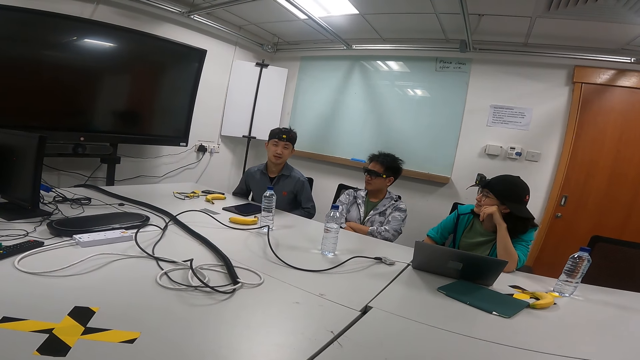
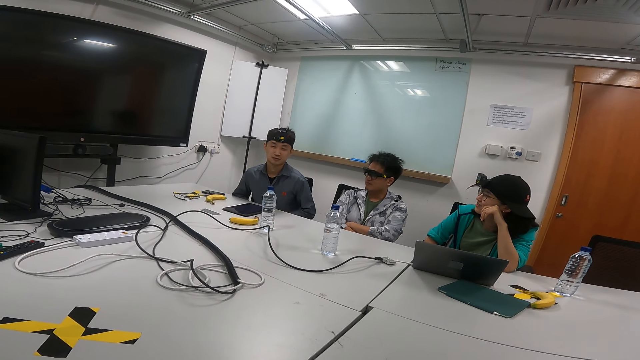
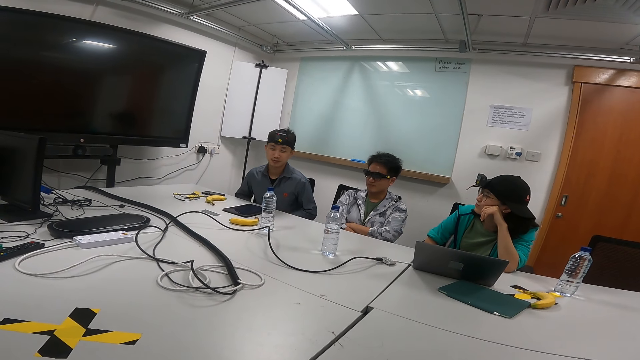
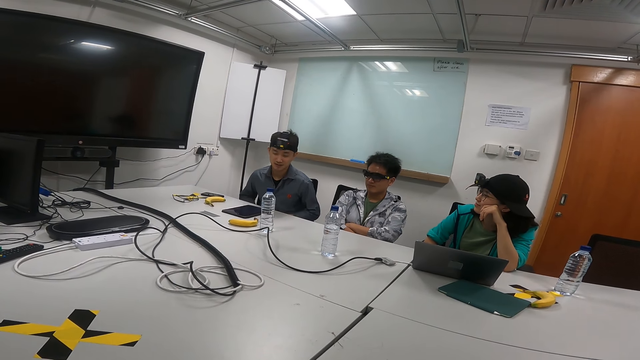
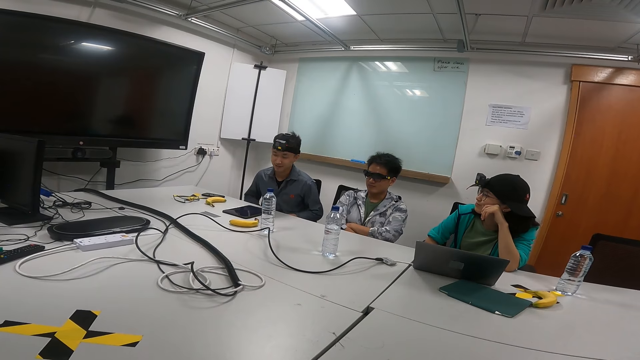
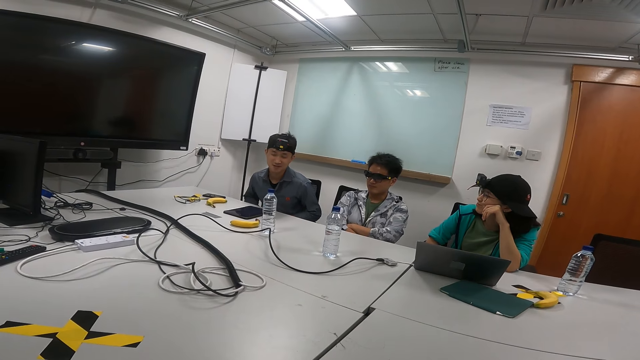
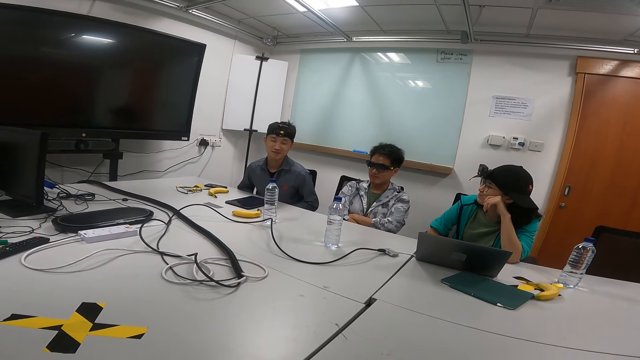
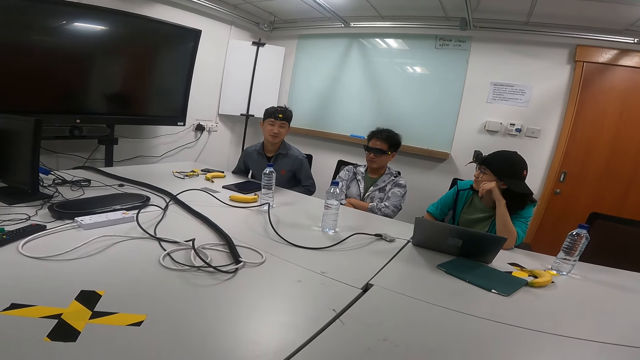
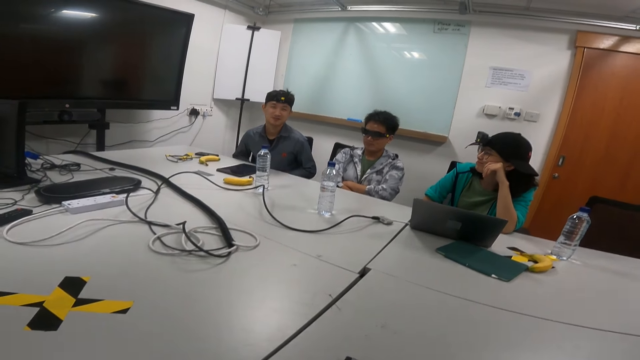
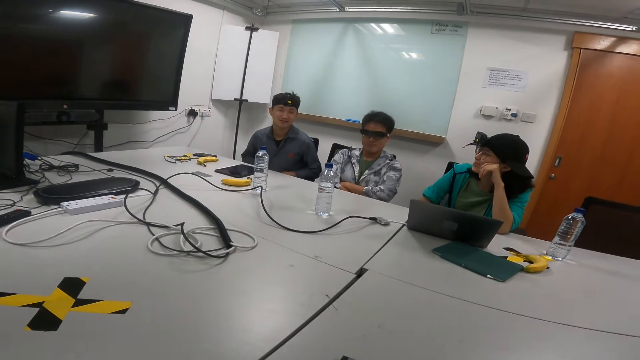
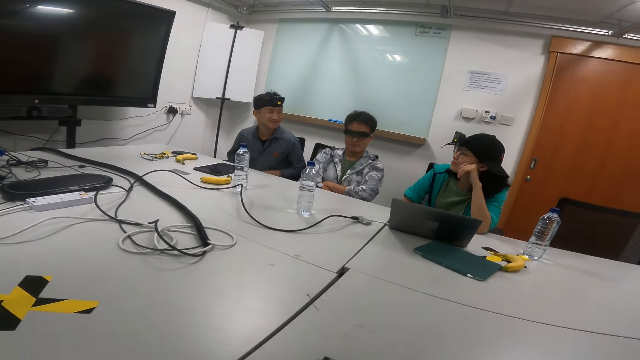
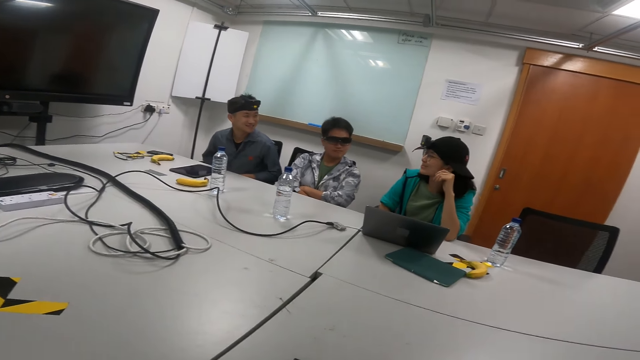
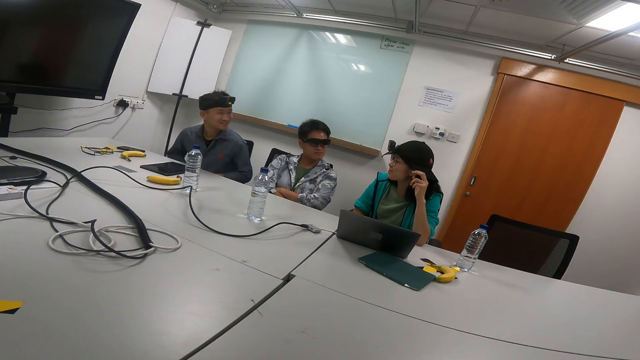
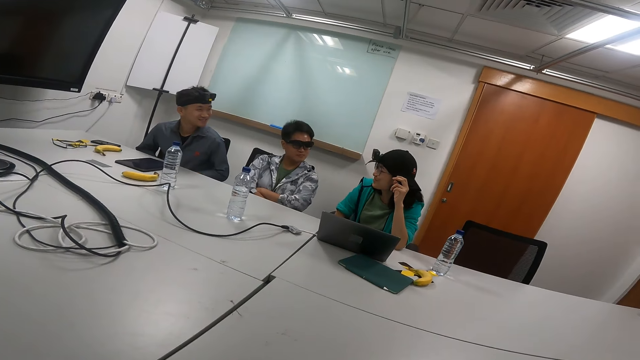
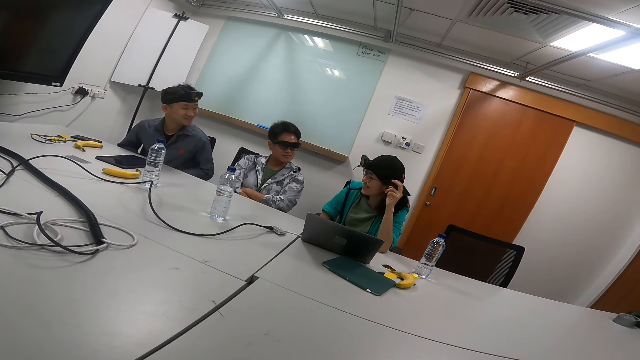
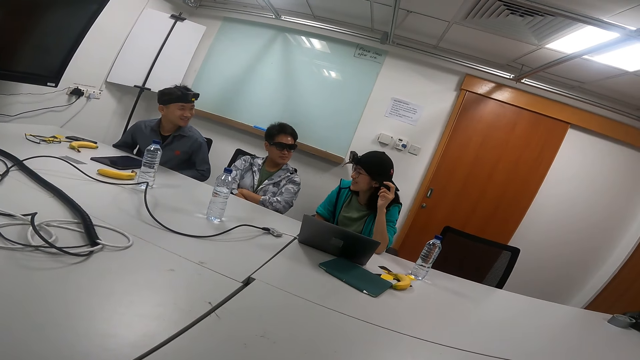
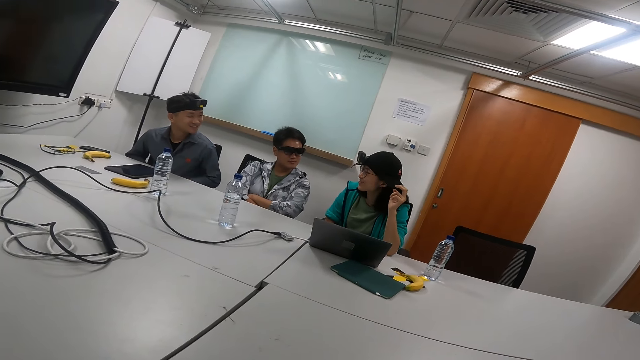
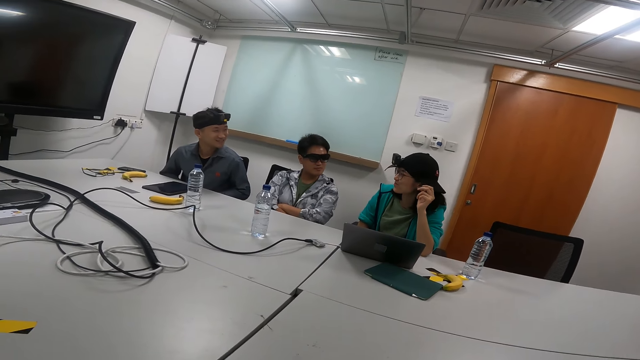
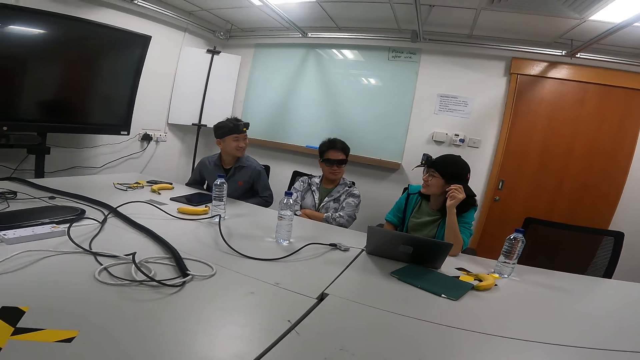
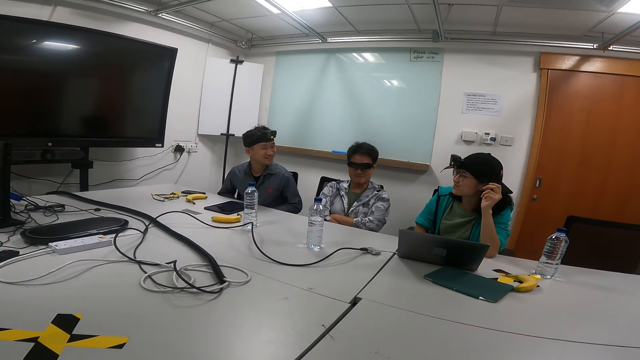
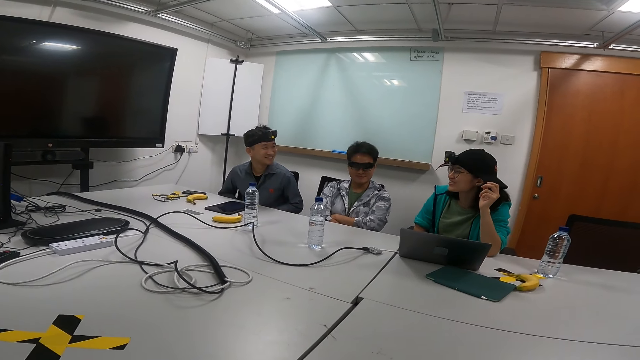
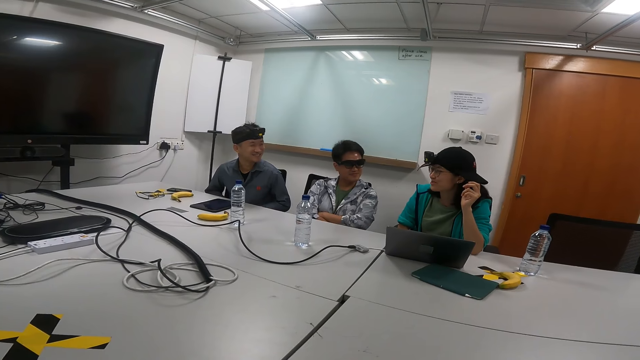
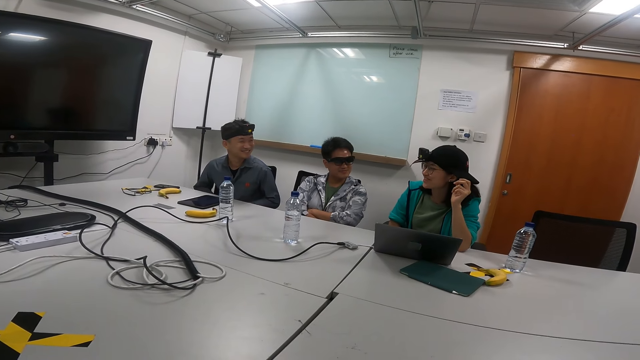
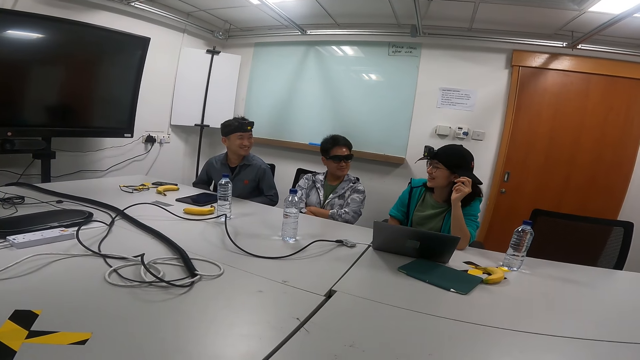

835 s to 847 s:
A person swings on the chair repeatedly. The person talks in the meeting room. The person swings on the chair again.

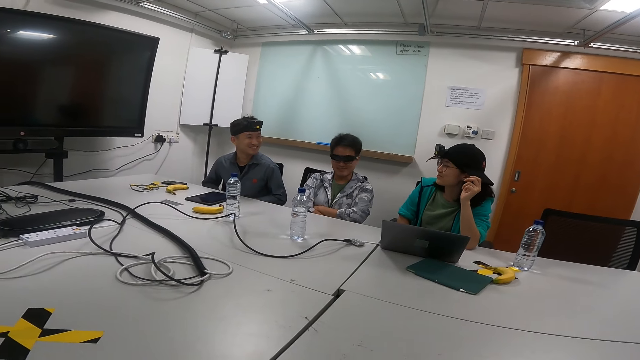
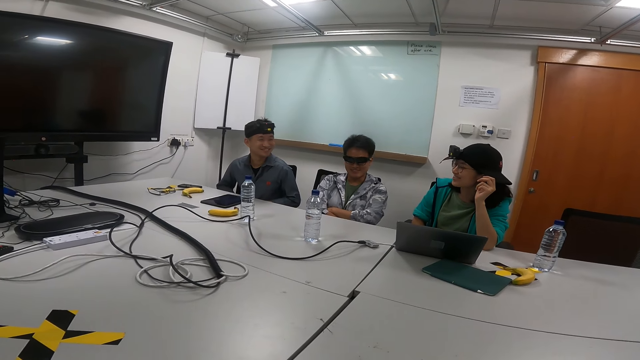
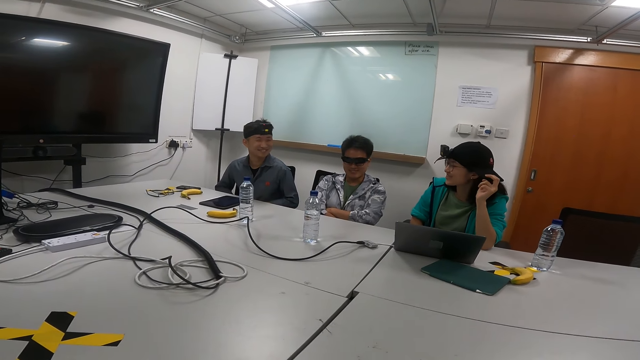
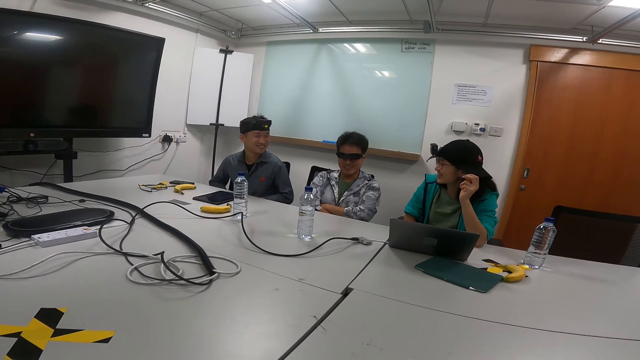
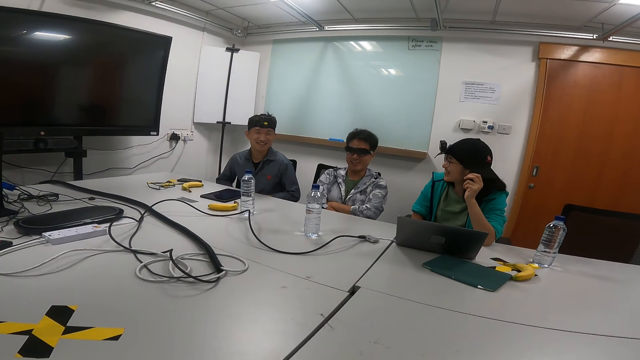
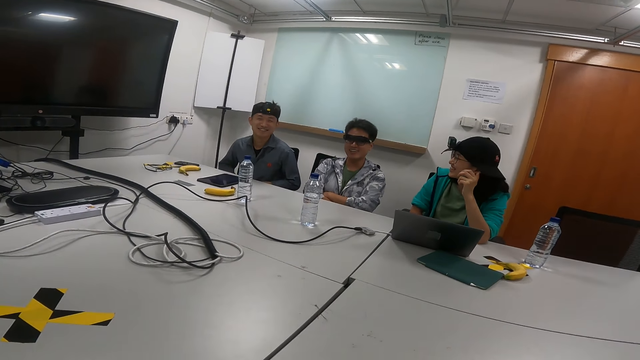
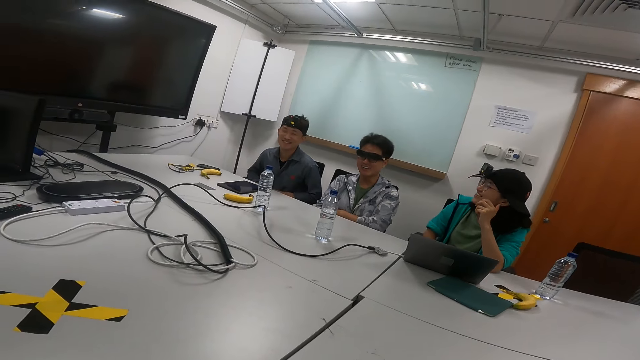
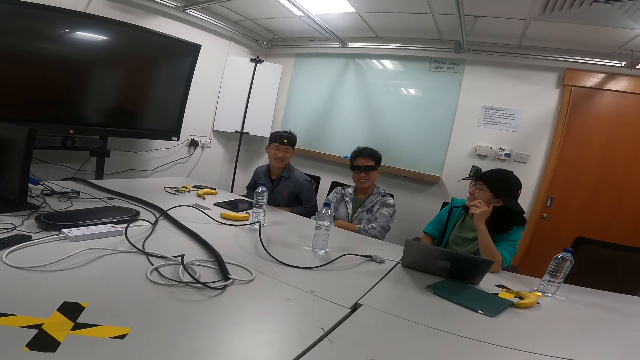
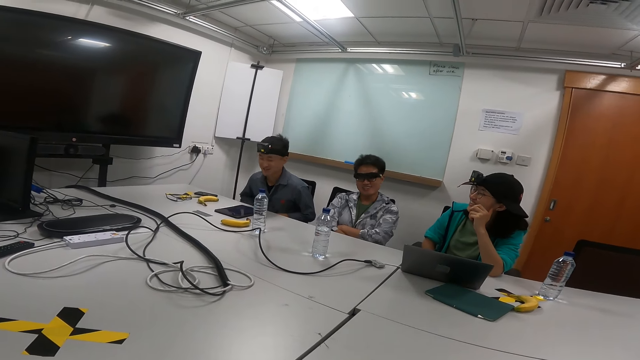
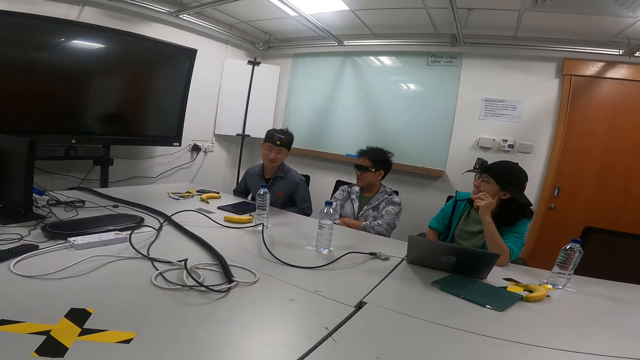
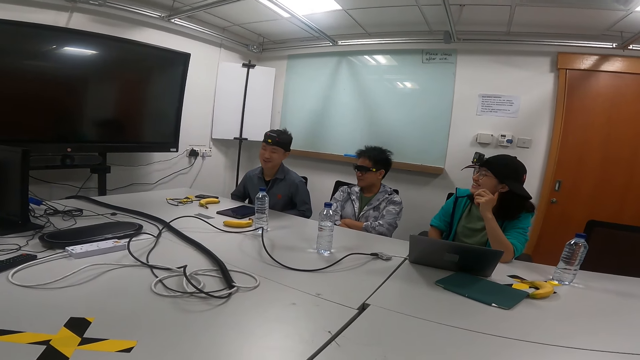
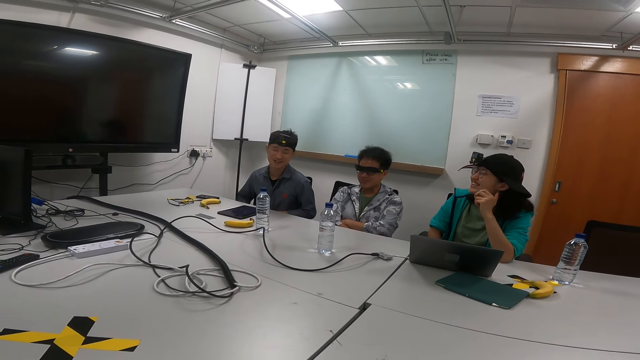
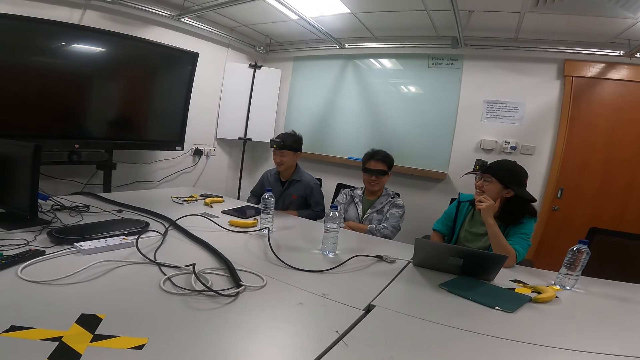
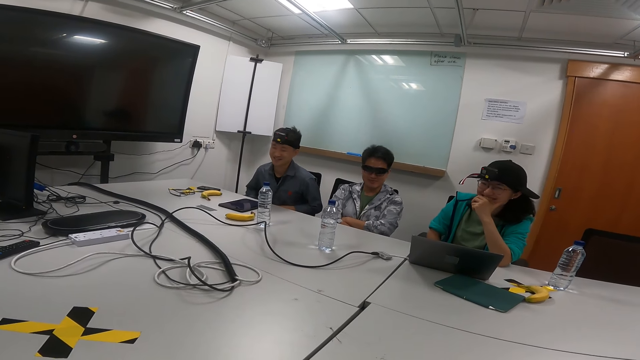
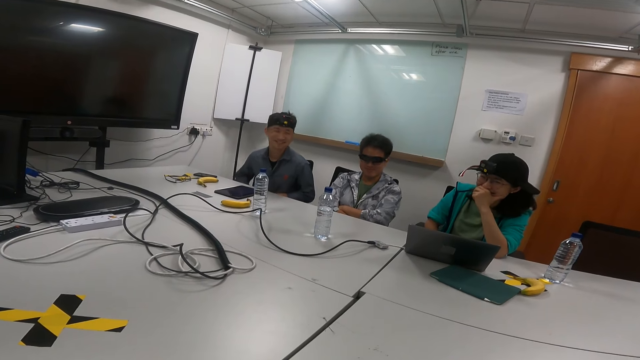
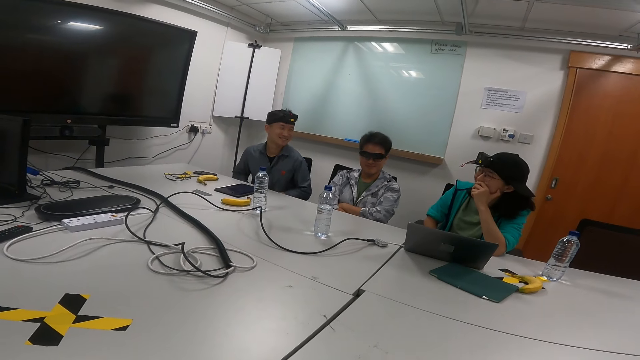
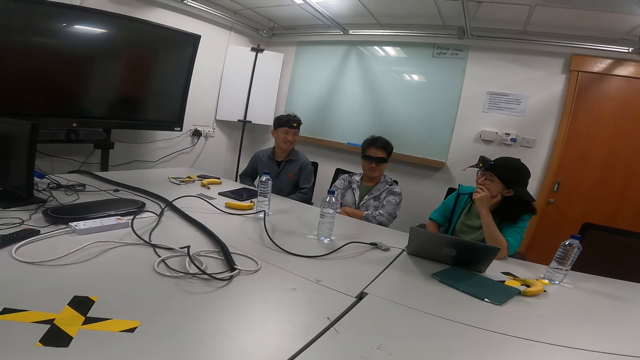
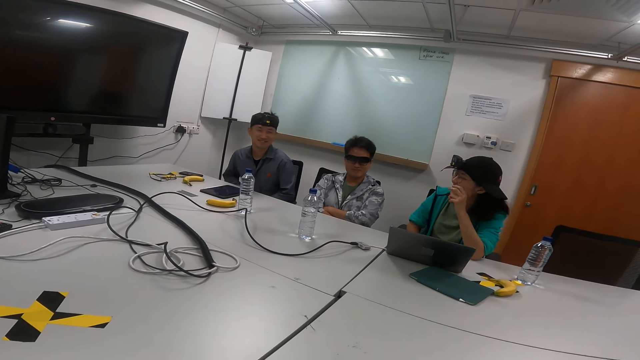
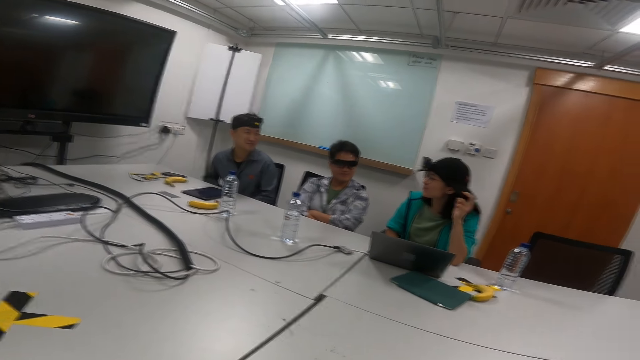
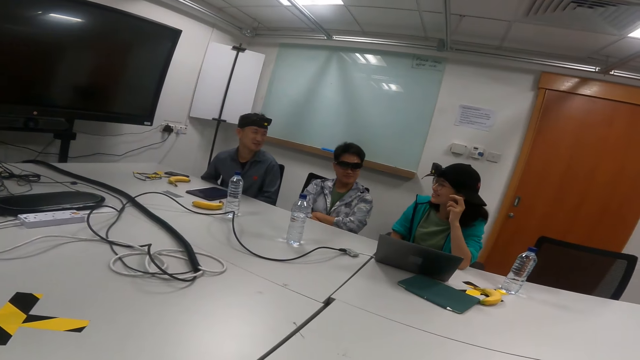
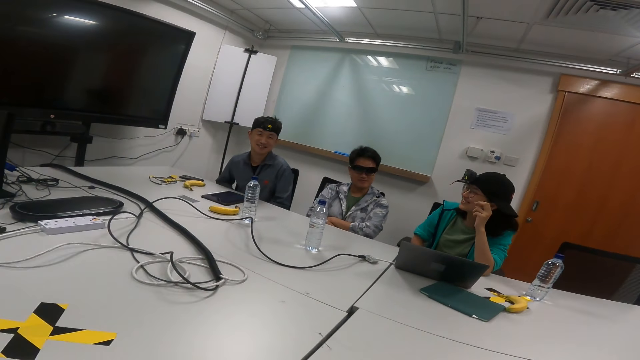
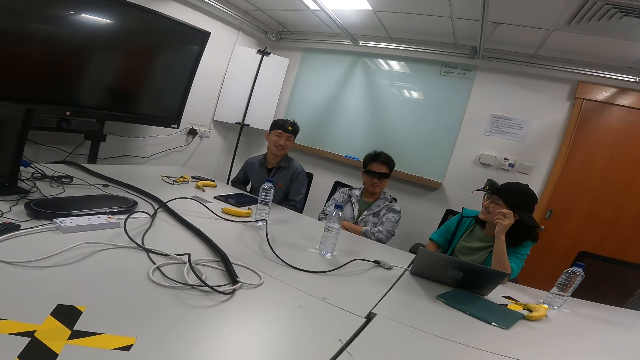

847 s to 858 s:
A person talks in the meeting room. The person swings on the chair.
